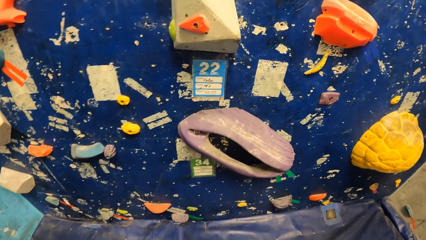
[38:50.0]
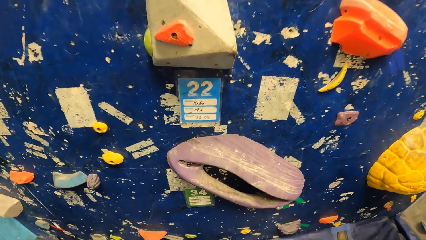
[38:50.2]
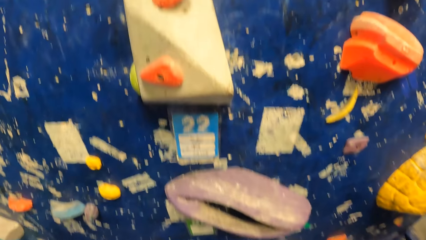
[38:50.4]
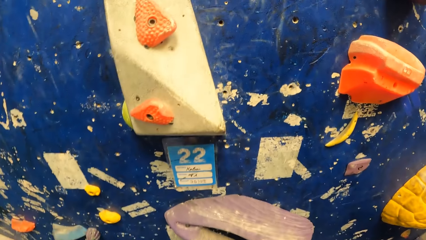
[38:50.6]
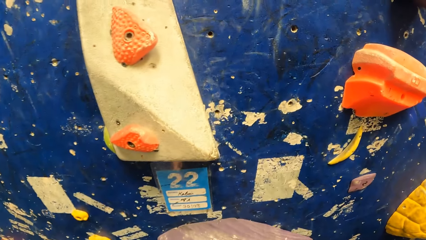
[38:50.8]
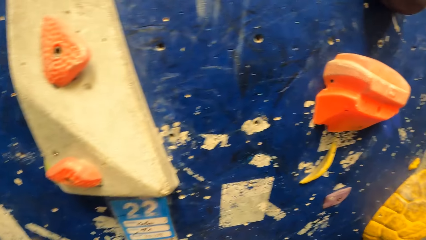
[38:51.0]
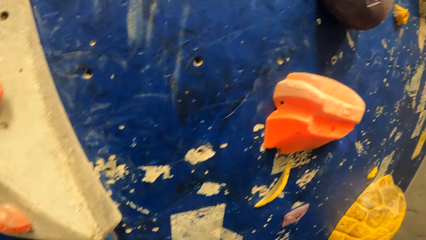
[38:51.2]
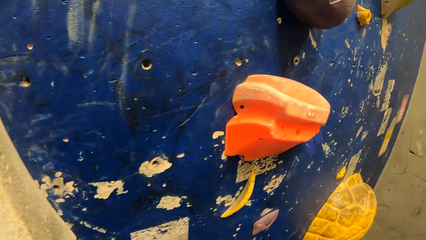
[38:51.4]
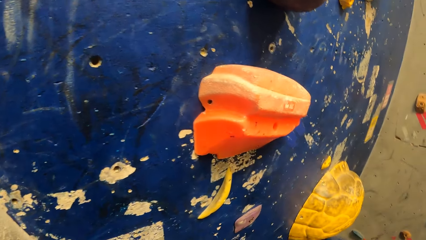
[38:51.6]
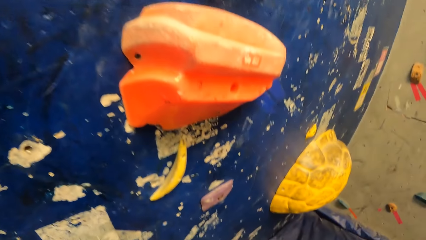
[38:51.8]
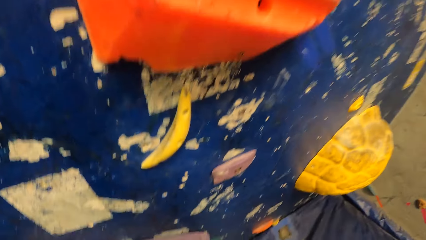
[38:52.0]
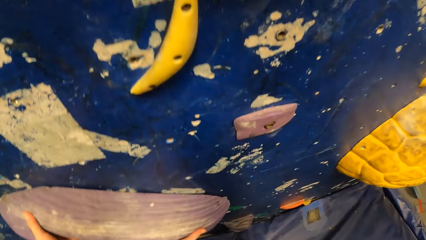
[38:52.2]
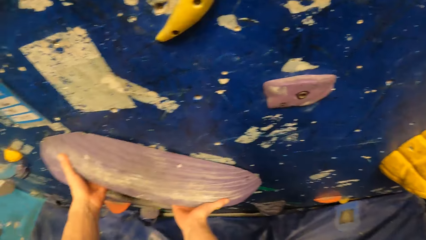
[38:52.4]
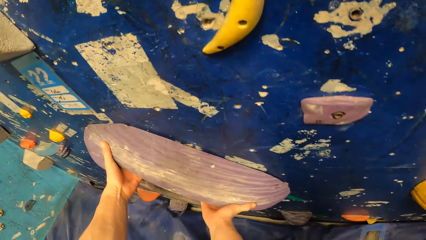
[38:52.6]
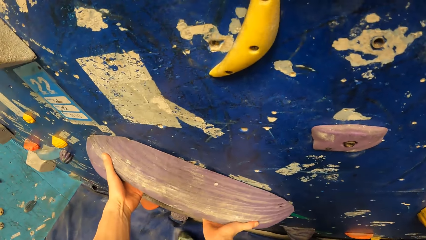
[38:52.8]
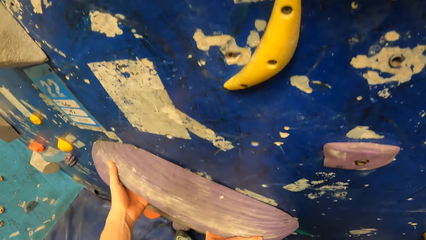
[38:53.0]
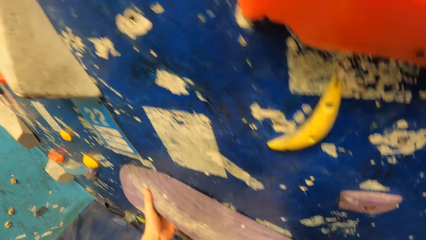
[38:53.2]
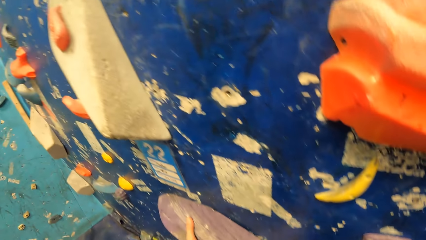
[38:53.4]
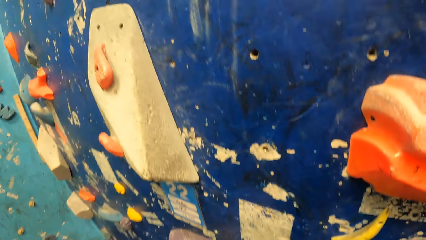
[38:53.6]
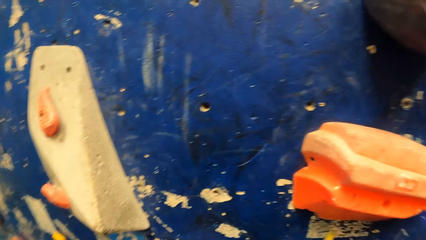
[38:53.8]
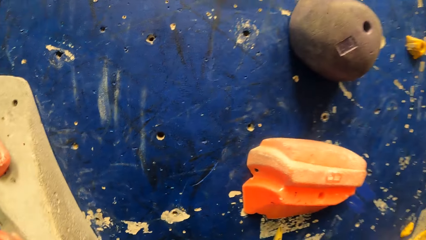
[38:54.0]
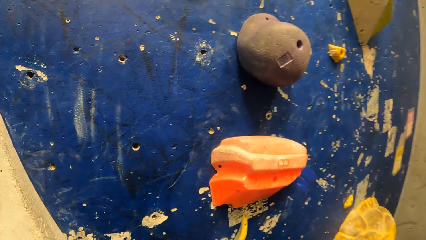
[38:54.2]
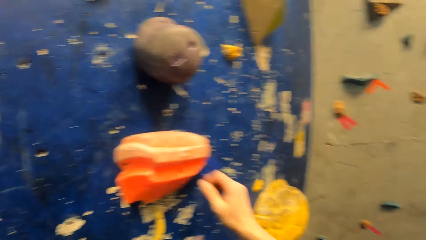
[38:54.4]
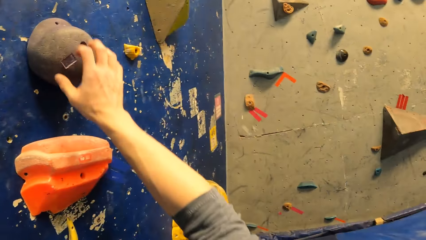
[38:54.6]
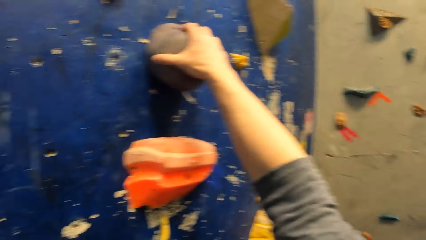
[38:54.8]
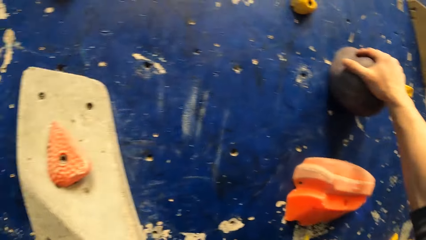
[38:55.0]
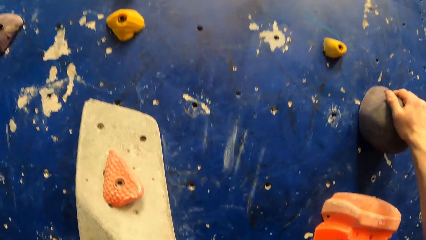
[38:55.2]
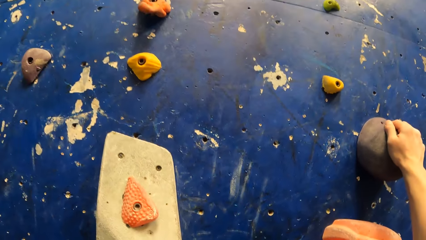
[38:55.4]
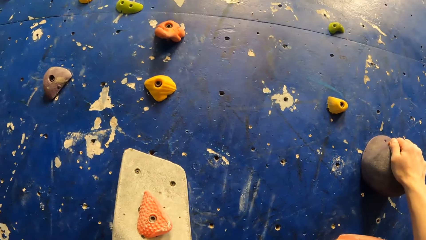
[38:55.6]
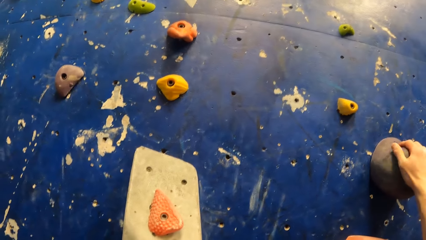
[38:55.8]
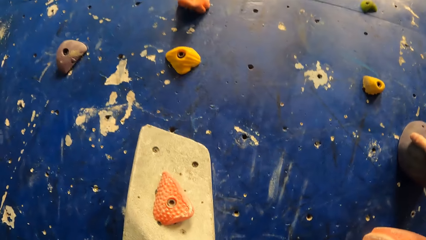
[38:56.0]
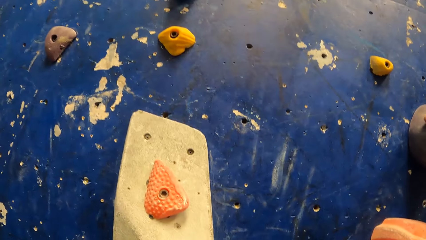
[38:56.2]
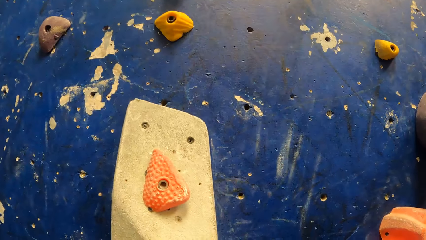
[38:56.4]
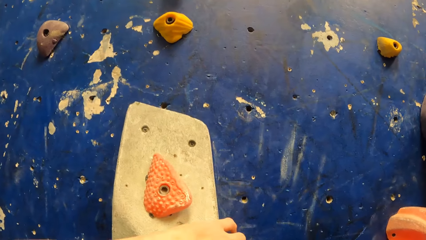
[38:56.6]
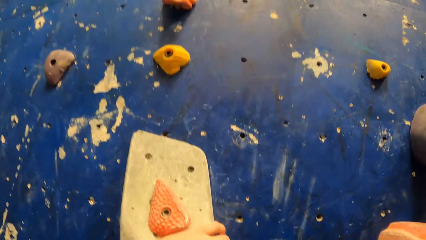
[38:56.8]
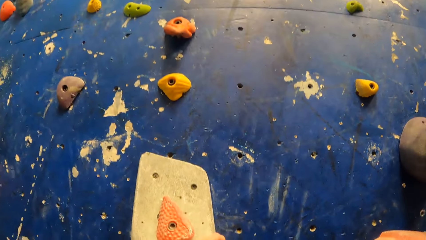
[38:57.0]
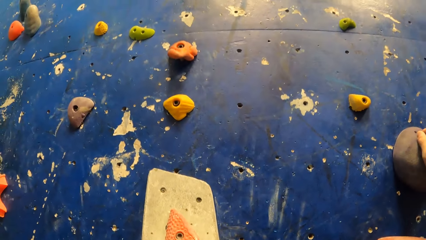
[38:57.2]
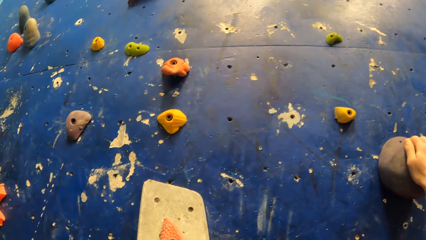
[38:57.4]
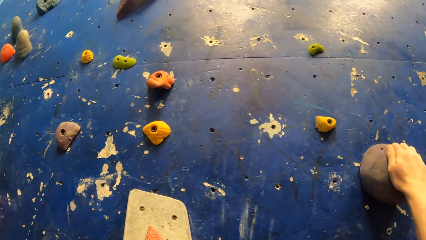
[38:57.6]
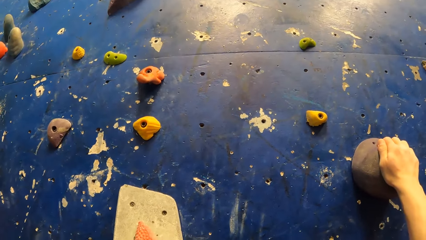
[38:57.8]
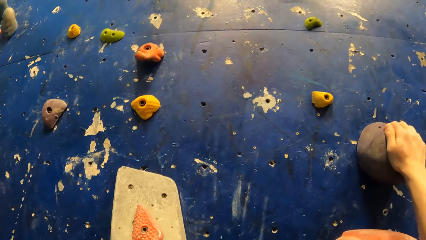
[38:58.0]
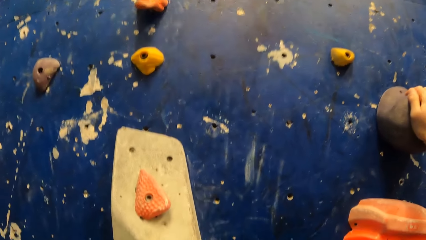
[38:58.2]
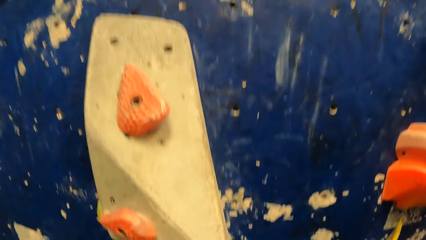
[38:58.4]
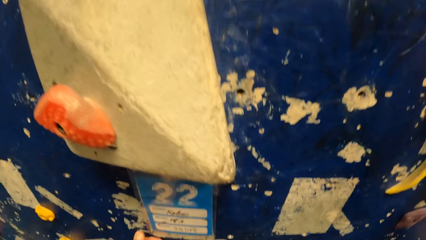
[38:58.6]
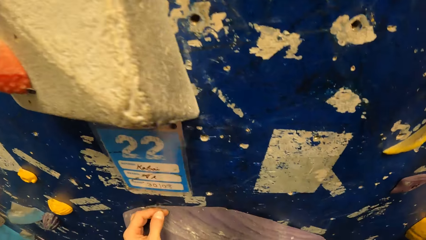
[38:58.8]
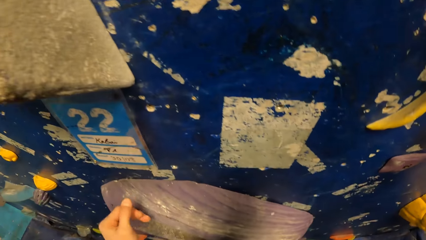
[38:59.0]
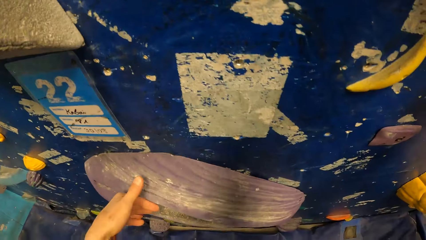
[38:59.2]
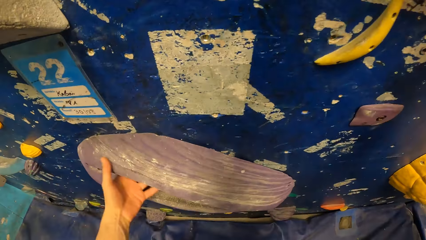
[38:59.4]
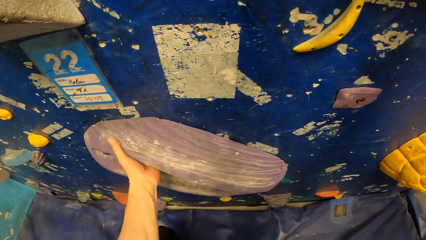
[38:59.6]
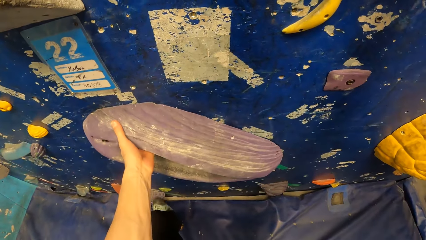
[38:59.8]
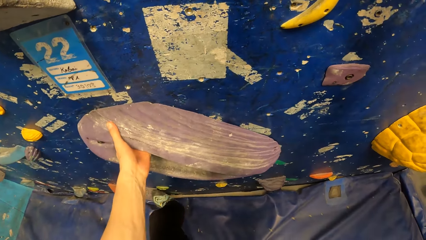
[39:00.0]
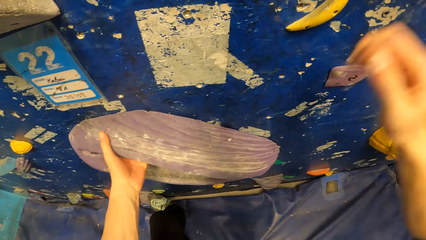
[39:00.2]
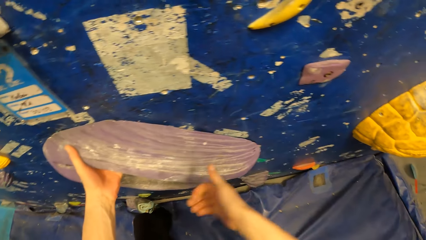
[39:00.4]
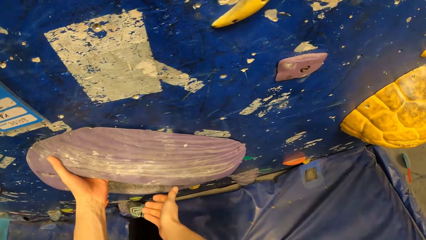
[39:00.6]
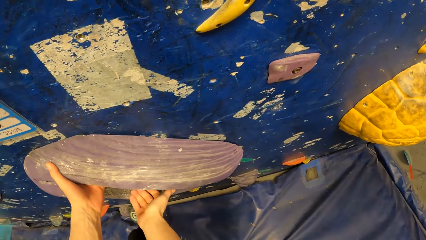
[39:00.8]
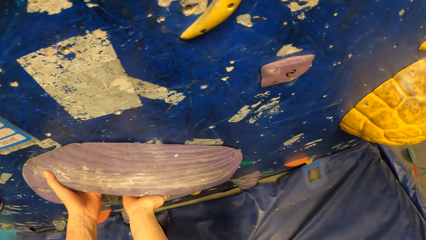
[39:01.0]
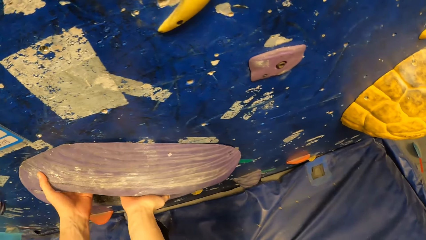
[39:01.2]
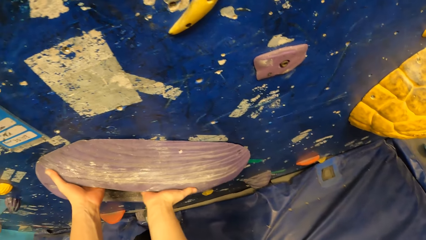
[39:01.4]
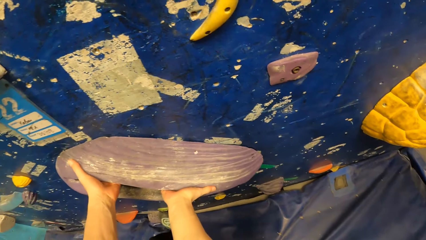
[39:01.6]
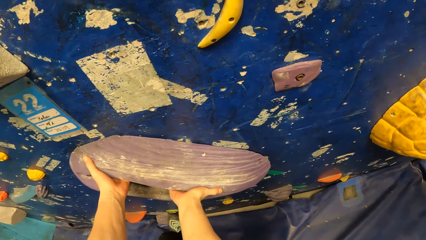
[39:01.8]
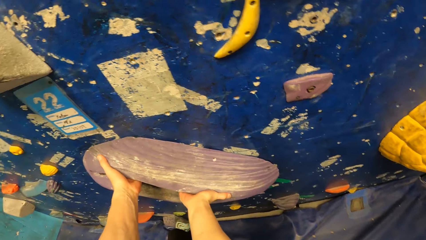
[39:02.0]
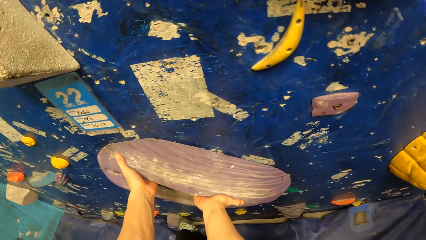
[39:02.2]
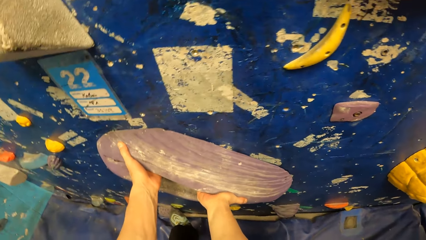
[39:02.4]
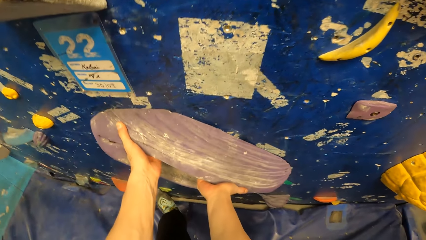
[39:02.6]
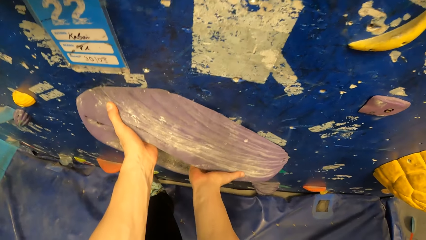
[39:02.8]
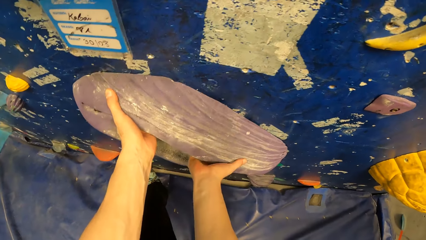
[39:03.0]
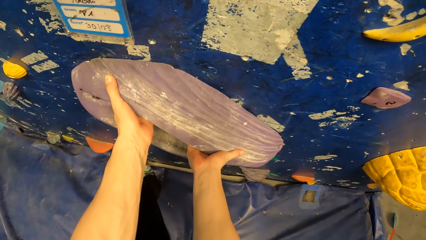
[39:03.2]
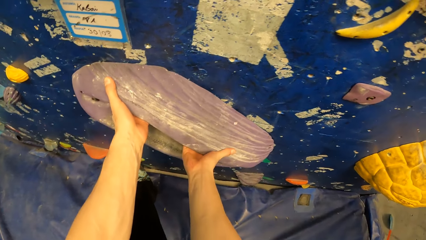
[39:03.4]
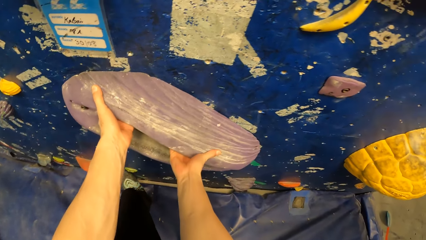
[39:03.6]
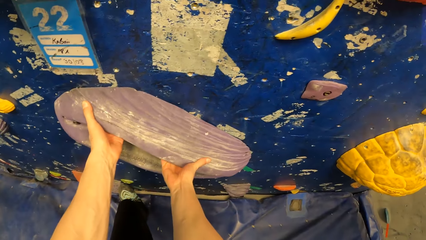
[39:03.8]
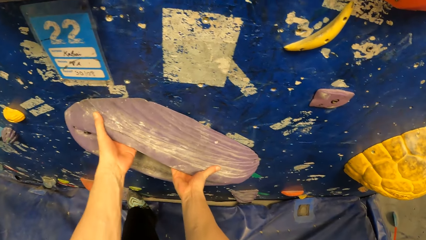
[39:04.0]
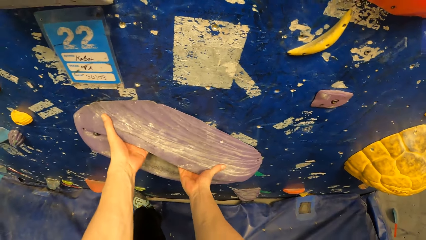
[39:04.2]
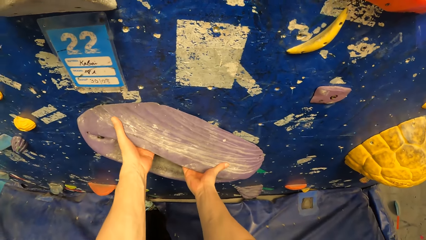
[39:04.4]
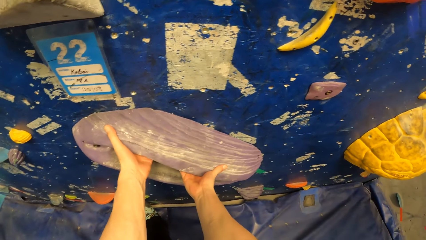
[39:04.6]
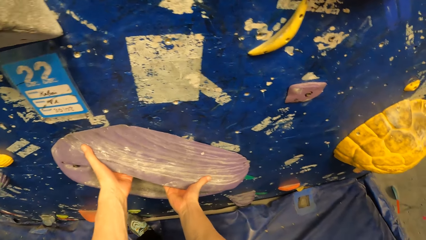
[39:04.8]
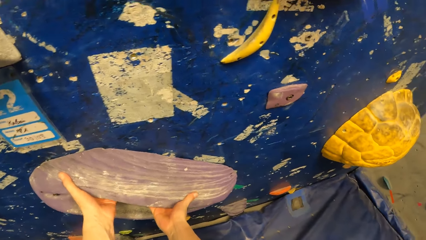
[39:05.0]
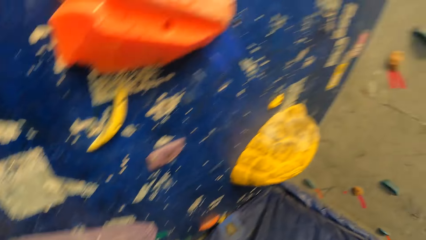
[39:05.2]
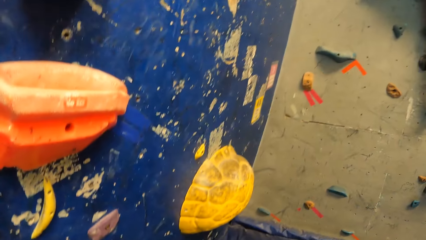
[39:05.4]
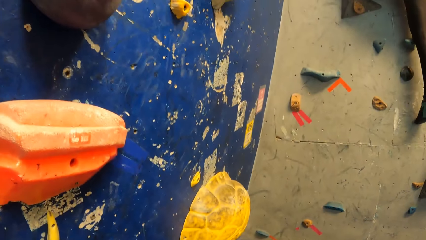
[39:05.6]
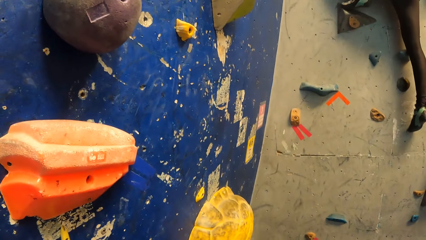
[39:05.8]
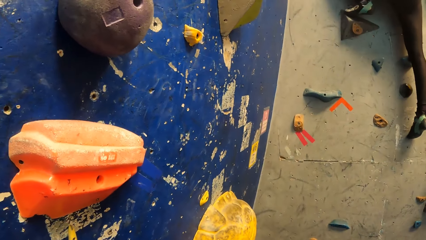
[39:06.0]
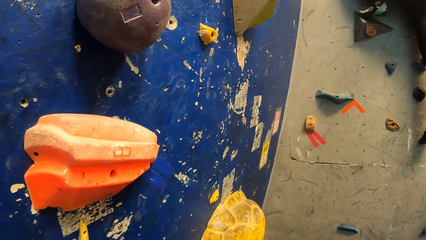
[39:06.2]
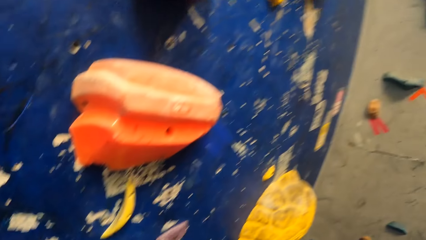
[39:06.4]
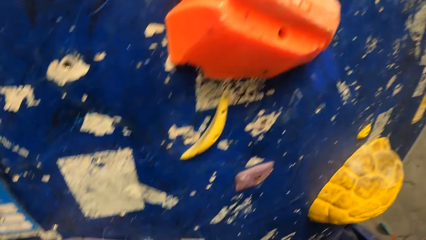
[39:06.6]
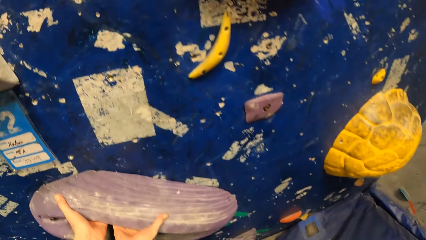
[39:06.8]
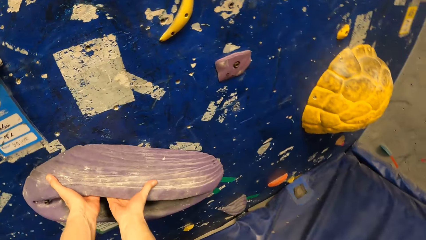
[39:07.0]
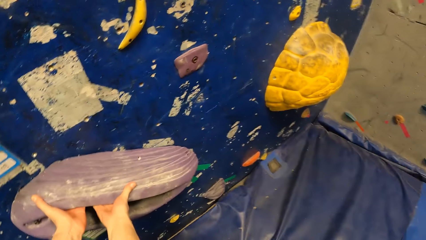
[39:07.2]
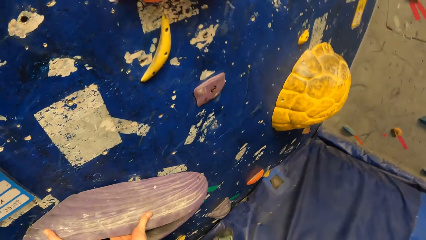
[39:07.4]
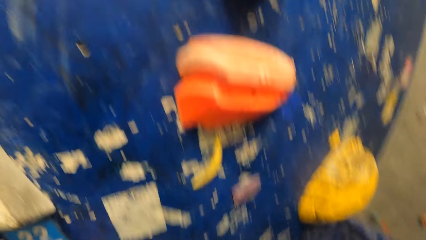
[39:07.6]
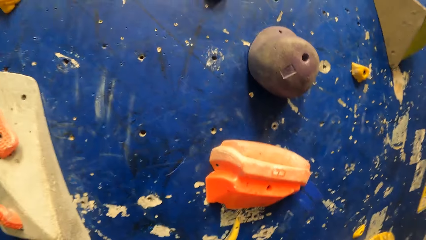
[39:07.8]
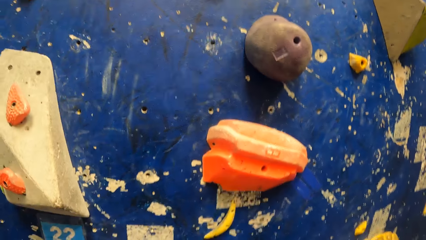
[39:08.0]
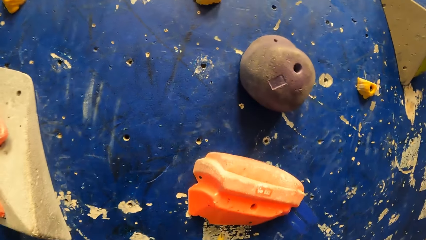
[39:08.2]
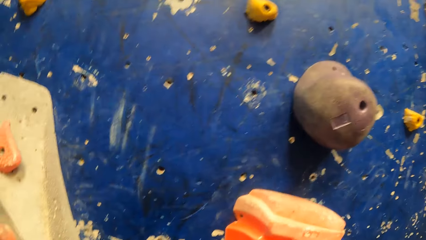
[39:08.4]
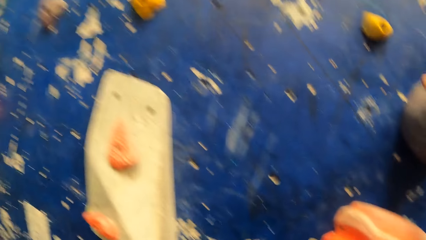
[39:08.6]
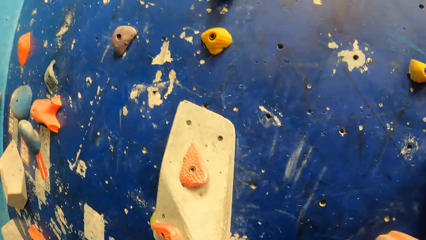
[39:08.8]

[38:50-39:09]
The camera wearer holds a boulder on a bouldering wall with both hands. They climb the wall. They look at the wall.
